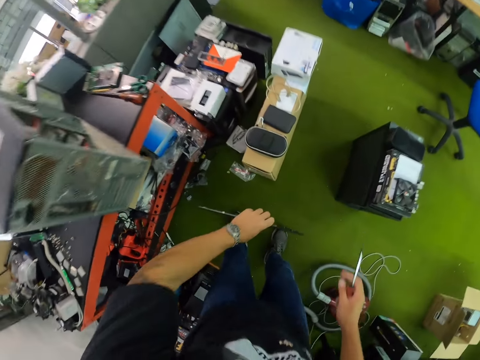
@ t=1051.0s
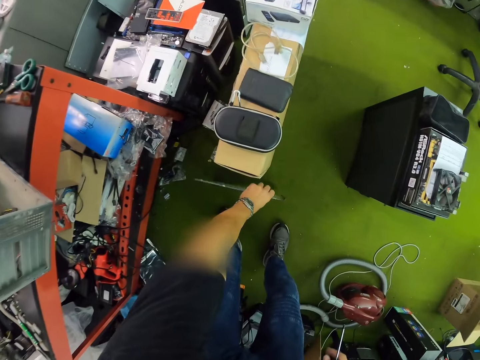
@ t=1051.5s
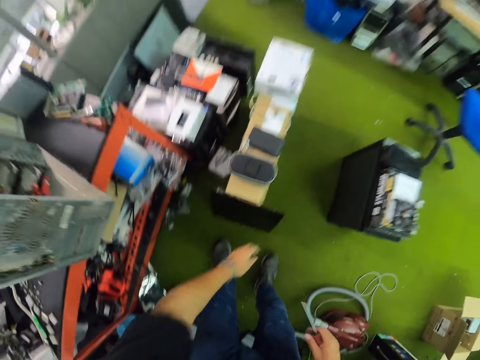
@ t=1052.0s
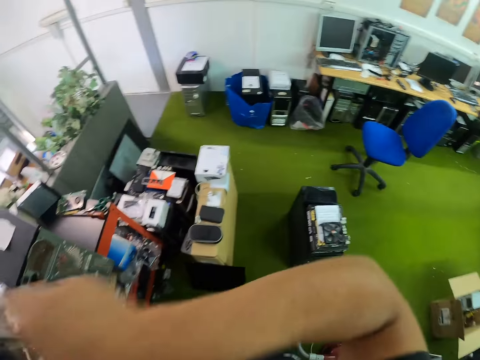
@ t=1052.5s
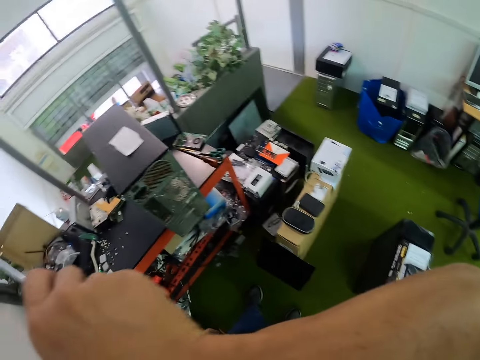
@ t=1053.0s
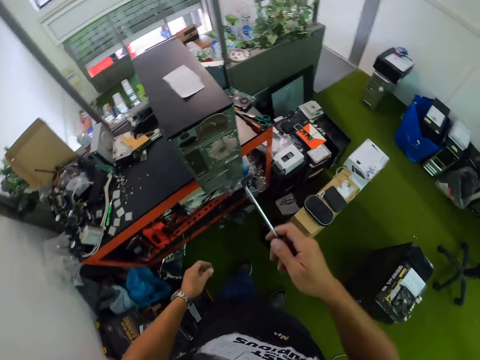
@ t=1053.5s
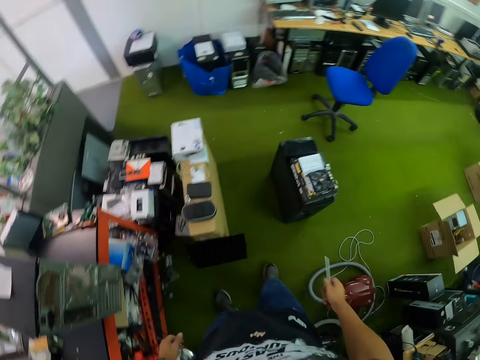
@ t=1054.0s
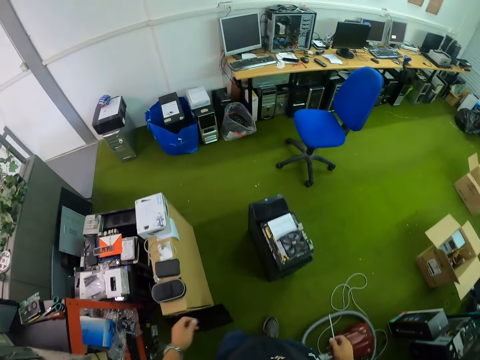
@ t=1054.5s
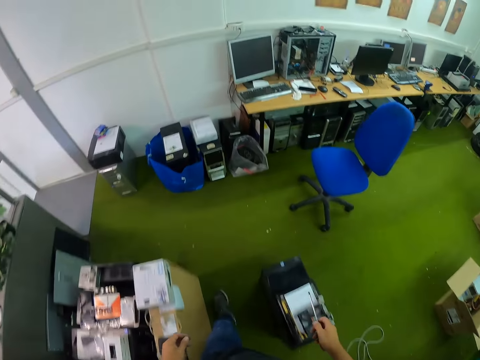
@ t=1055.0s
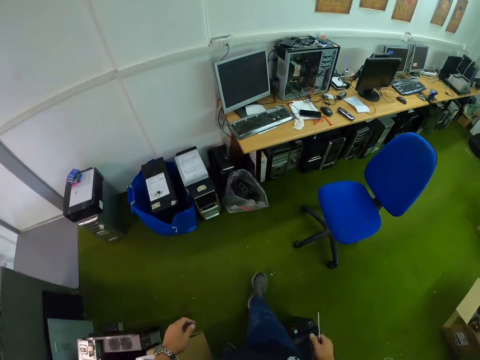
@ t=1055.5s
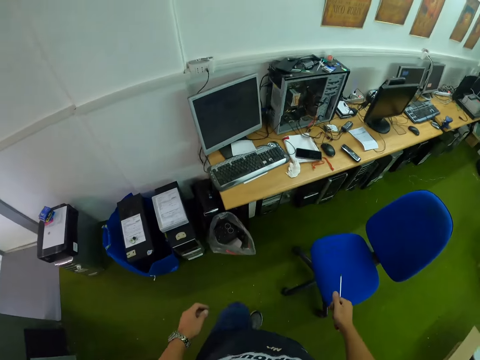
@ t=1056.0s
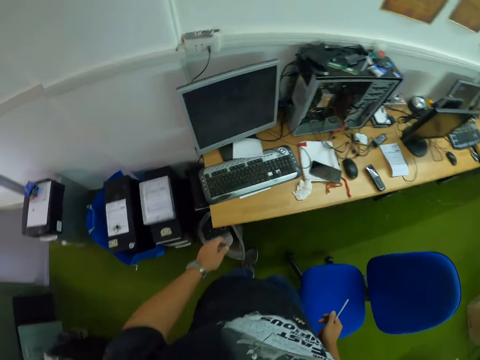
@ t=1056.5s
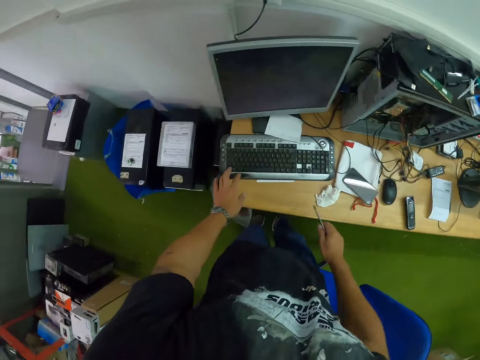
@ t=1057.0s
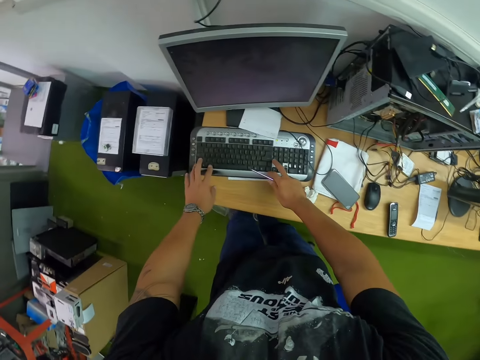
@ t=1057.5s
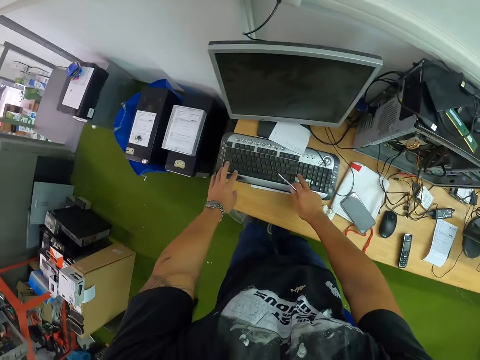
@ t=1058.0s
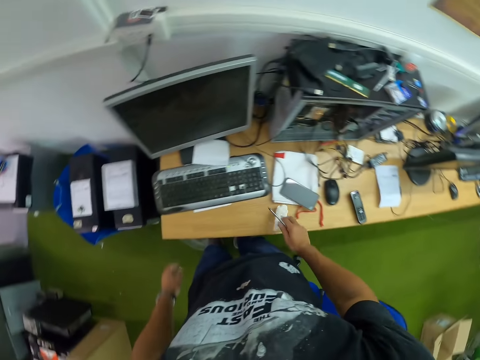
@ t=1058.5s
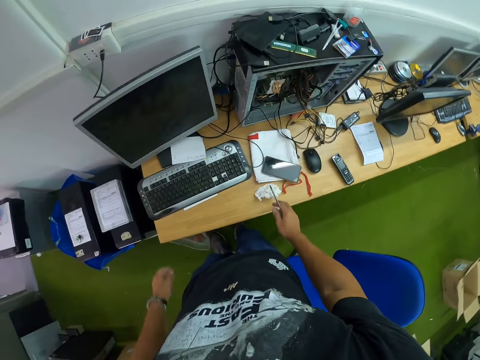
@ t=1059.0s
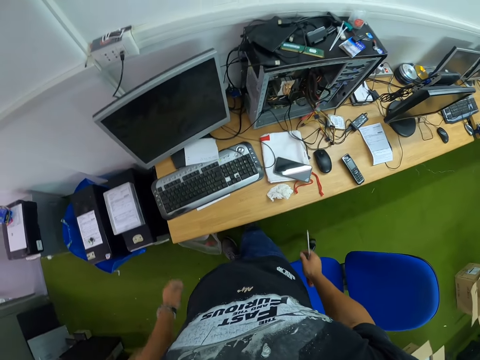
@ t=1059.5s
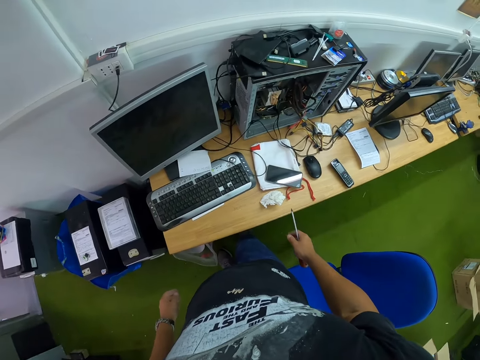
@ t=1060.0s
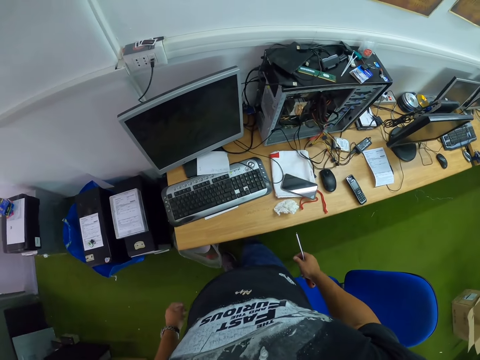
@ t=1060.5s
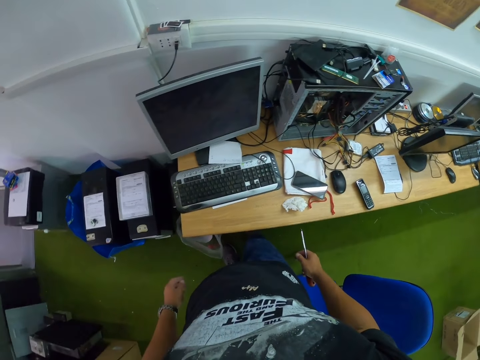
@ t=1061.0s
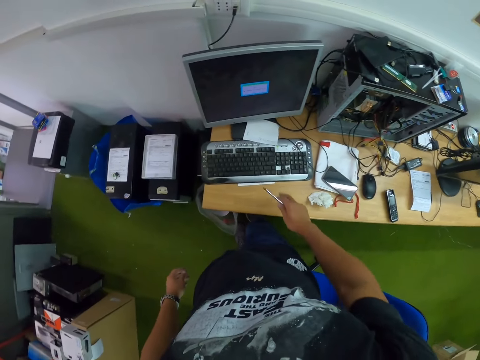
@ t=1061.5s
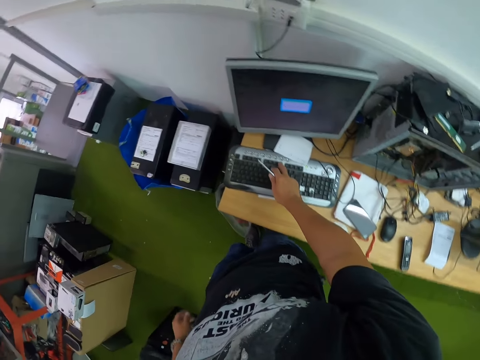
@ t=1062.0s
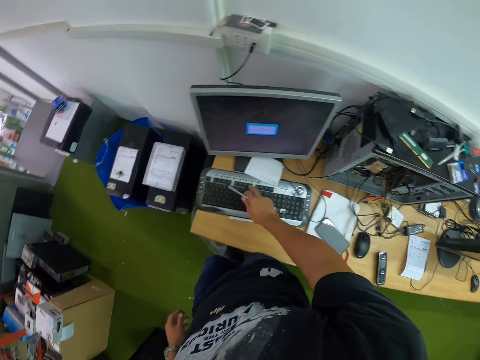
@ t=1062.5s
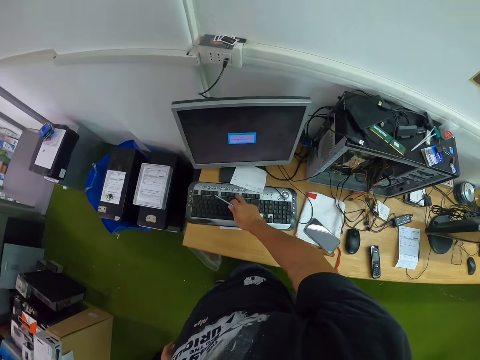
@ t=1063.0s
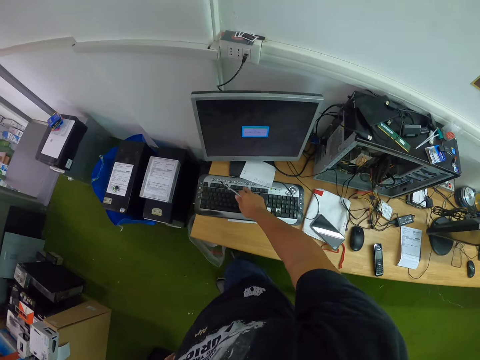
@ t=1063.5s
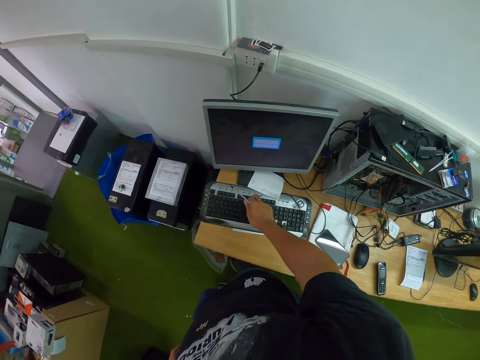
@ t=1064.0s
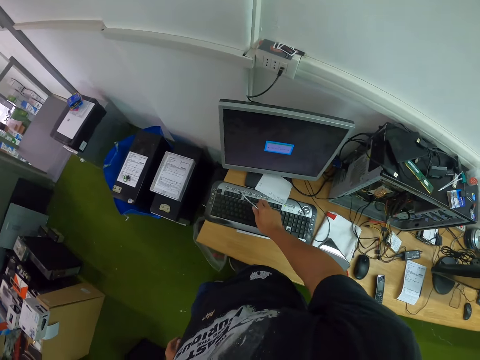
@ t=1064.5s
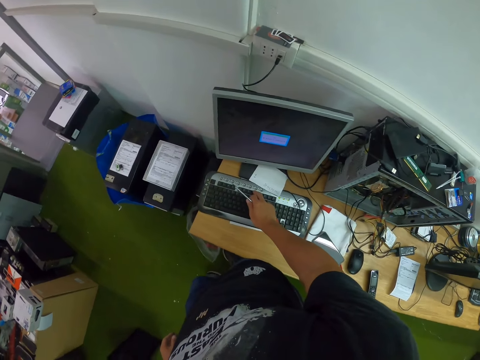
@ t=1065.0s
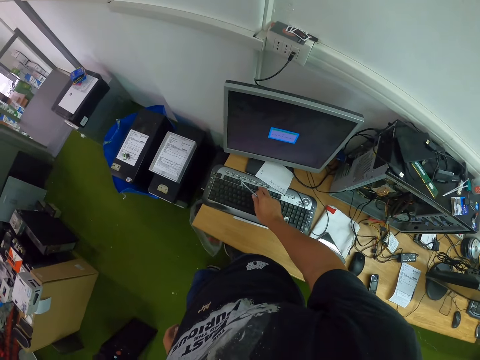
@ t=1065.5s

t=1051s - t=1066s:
The camera wearer drops the cover in his left hand on the floor. He touches his face with his right hand. He moves to the table in the room. He operates a computer with a keyboard on the table with both hands. He types on the keyboard. He touches a tissue paper on the table with his right hand. He stares at the monitor. He operates the computer with the keyboard on the table with his right hand. He types on the keyboard.

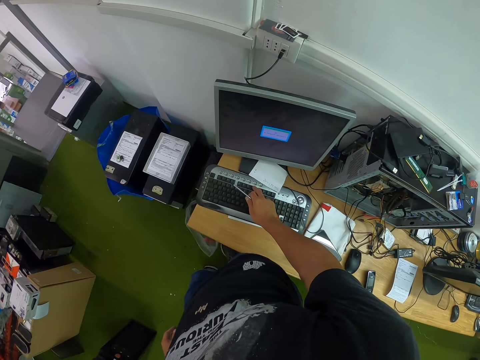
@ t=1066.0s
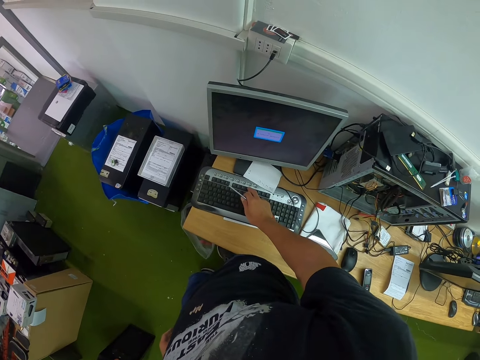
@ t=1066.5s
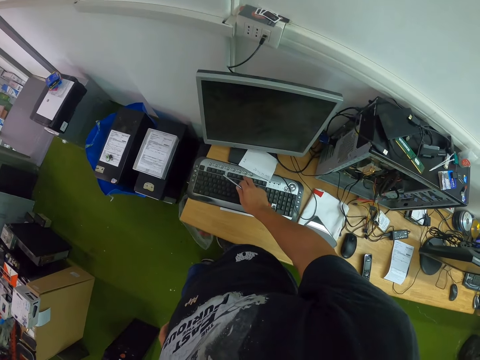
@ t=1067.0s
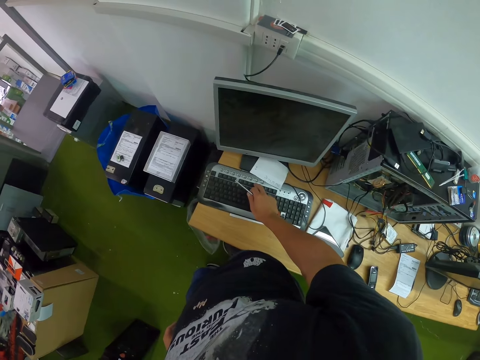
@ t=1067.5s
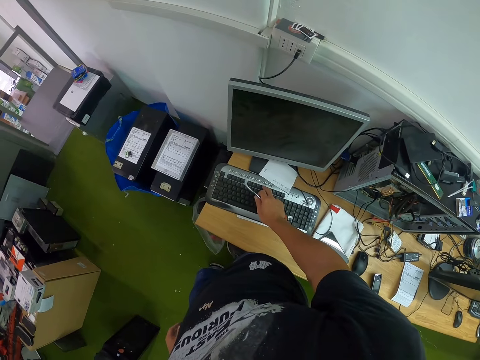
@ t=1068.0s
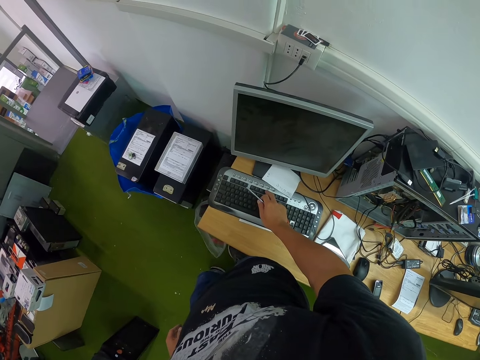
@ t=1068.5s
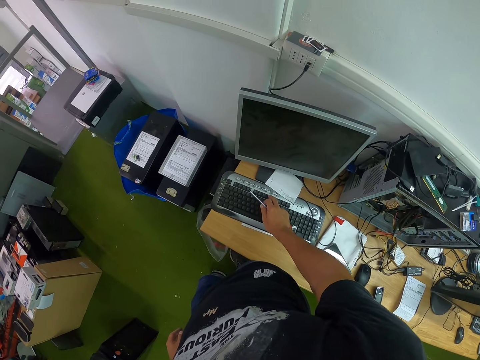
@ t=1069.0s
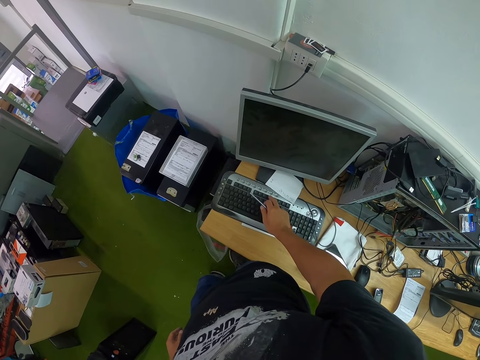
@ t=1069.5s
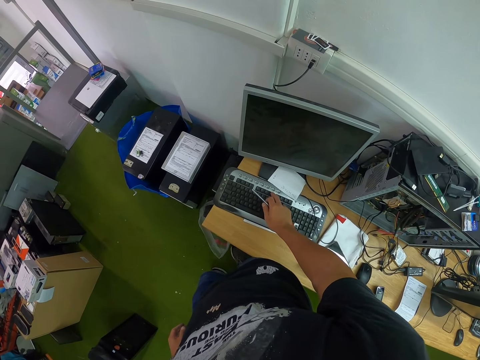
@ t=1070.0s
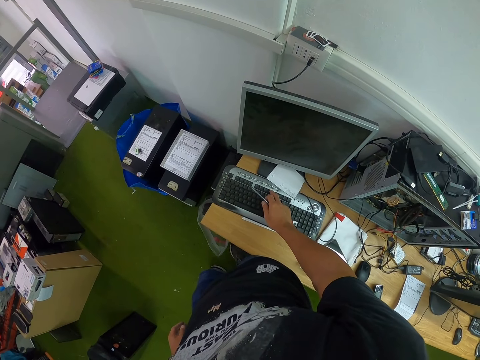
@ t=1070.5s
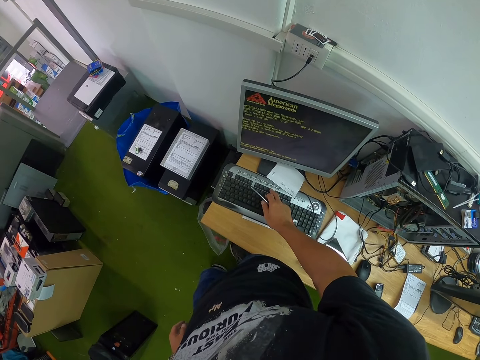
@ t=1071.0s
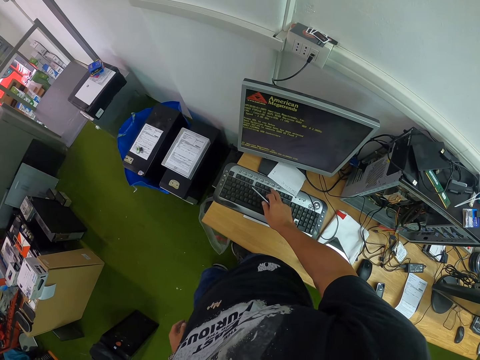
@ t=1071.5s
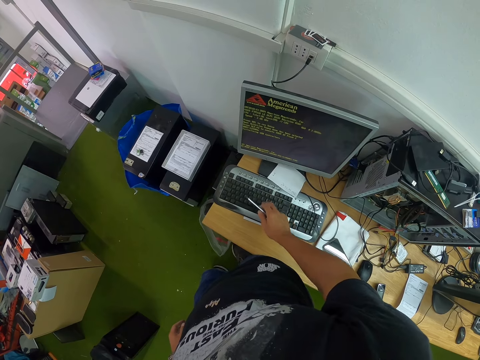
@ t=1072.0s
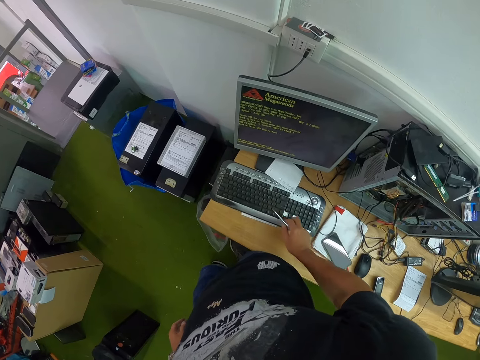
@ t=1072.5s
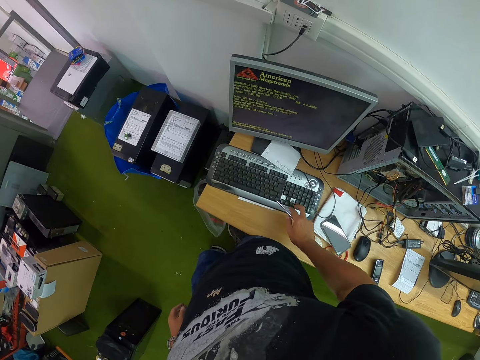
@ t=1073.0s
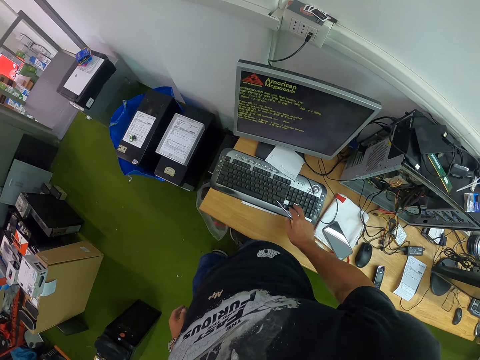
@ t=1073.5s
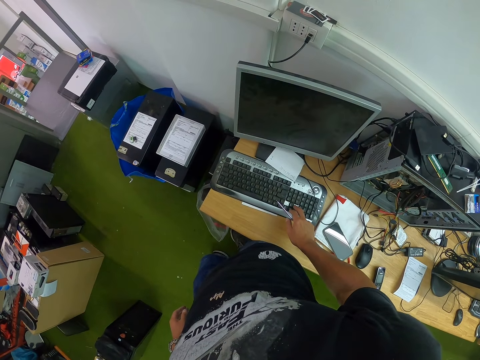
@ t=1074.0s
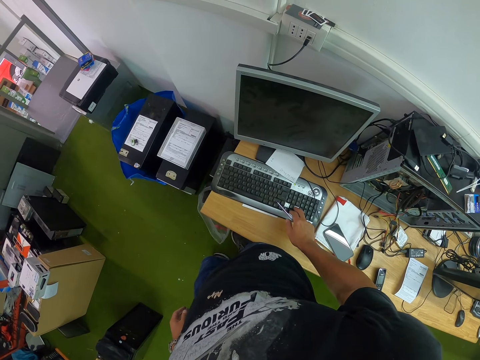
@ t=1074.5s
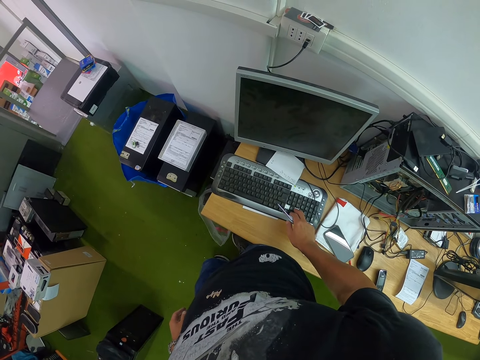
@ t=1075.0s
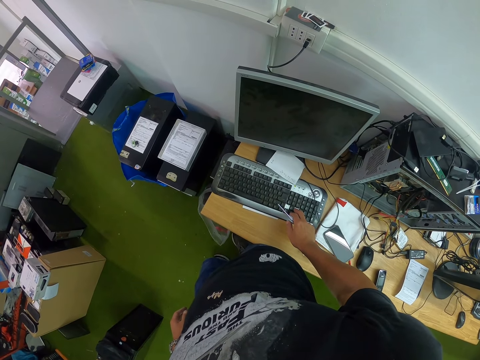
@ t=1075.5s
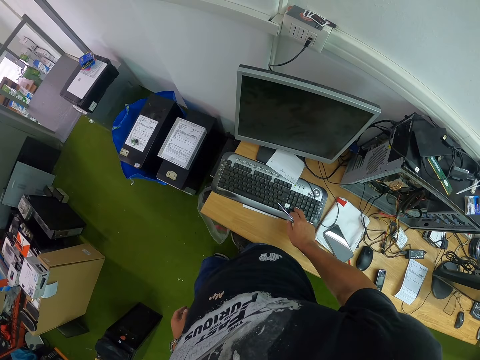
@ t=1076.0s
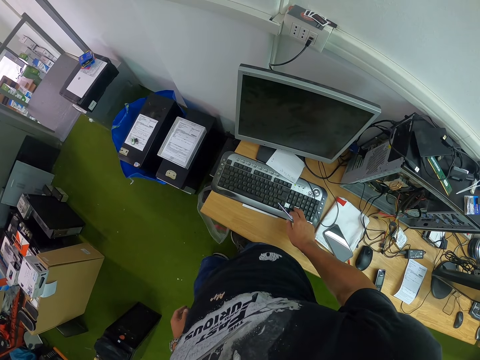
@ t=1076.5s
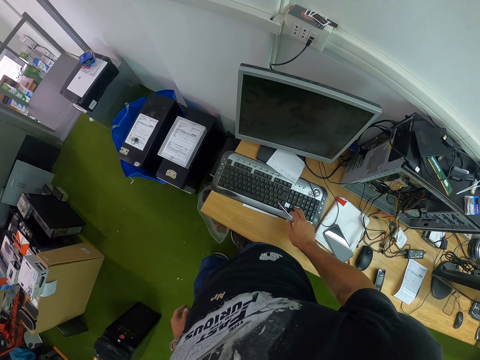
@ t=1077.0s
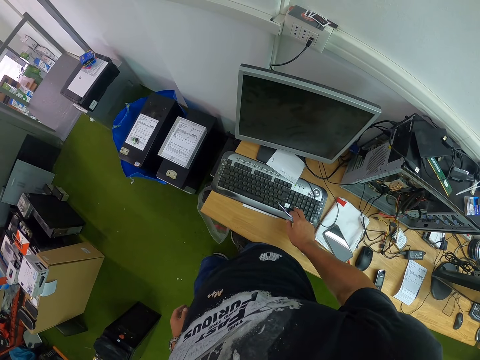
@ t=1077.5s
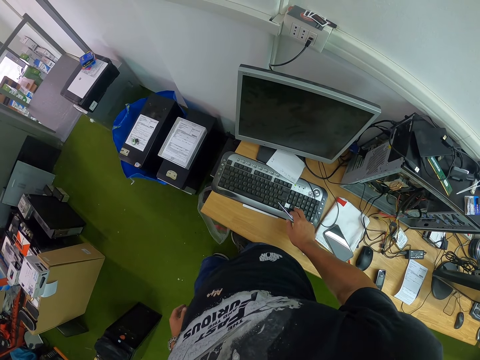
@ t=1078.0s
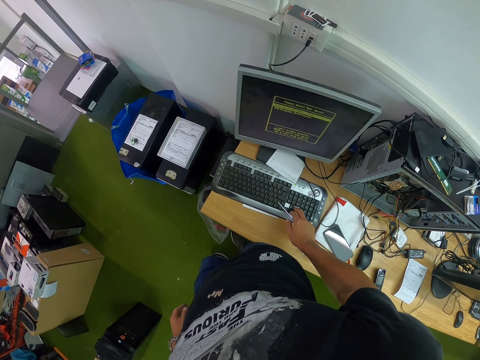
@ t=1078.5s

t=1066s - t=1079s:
The camera wearer stares at the monitor. They type on the keyboard. They stare at the monitor.
